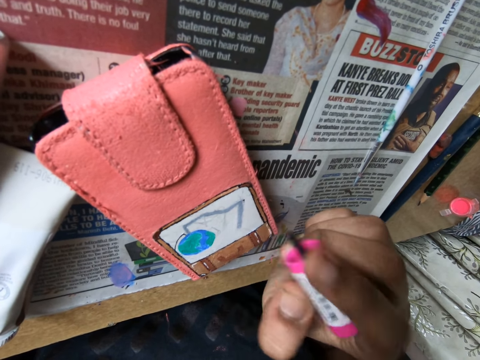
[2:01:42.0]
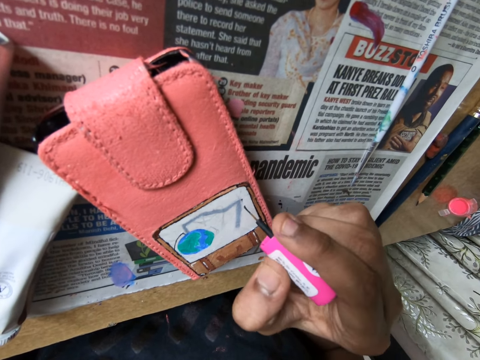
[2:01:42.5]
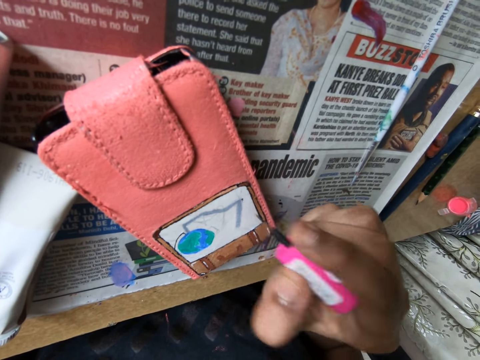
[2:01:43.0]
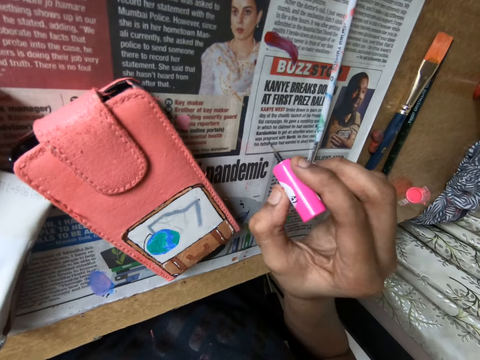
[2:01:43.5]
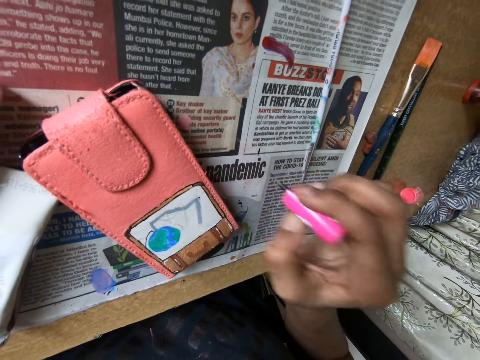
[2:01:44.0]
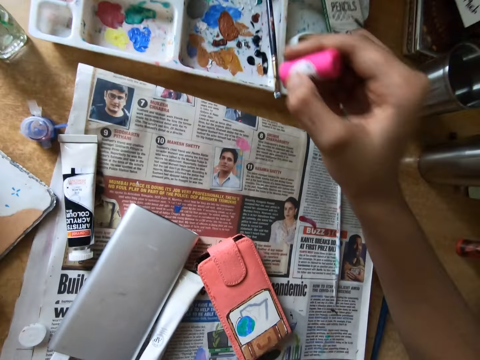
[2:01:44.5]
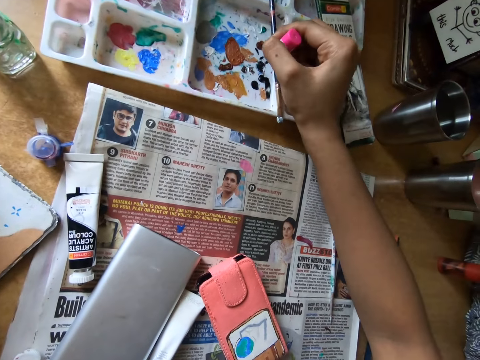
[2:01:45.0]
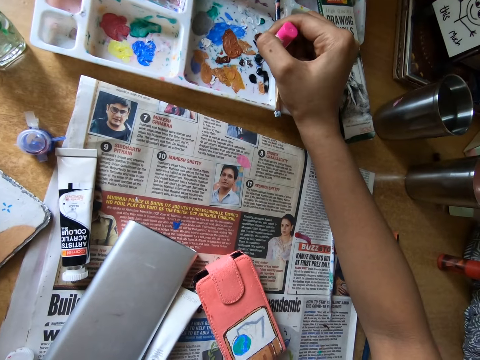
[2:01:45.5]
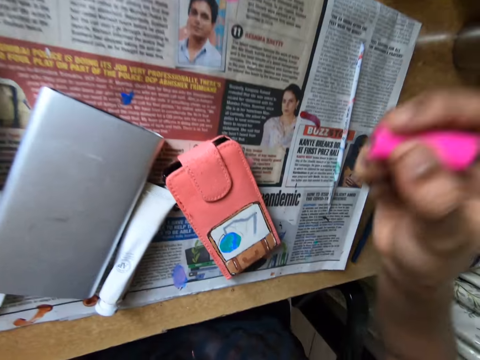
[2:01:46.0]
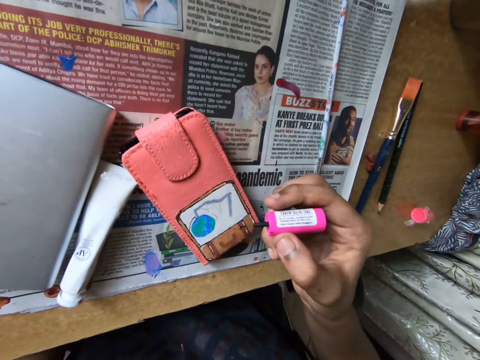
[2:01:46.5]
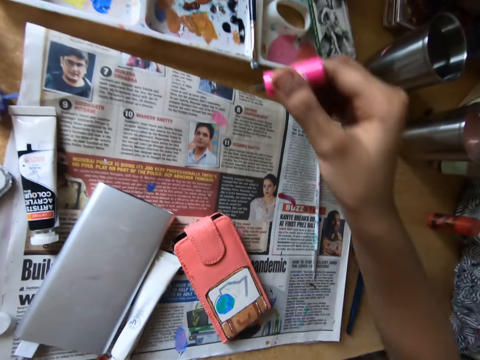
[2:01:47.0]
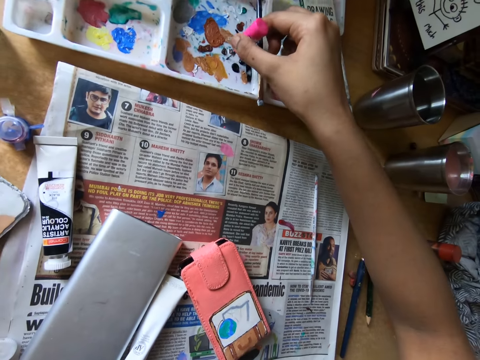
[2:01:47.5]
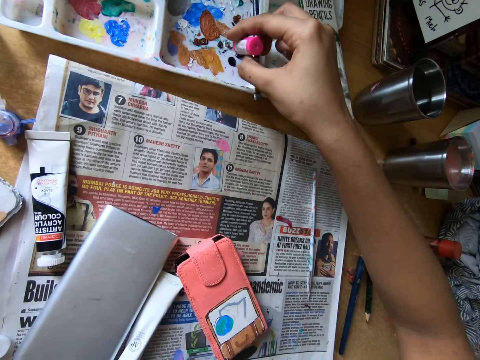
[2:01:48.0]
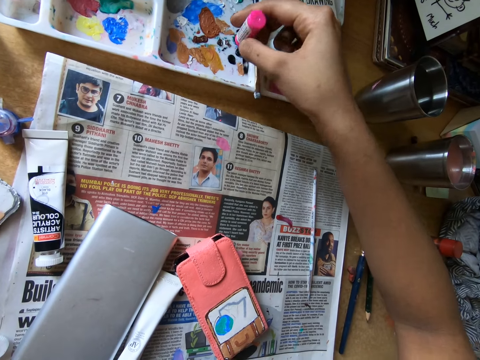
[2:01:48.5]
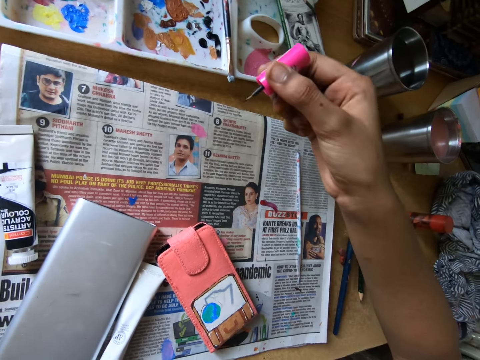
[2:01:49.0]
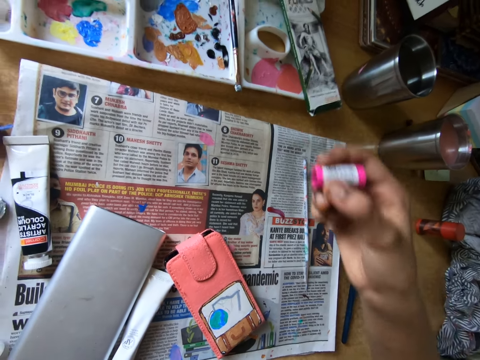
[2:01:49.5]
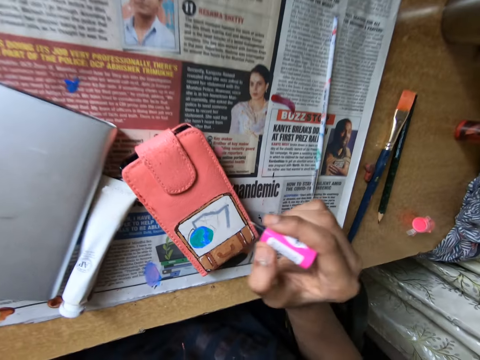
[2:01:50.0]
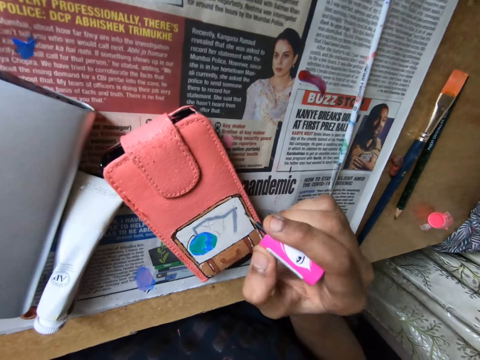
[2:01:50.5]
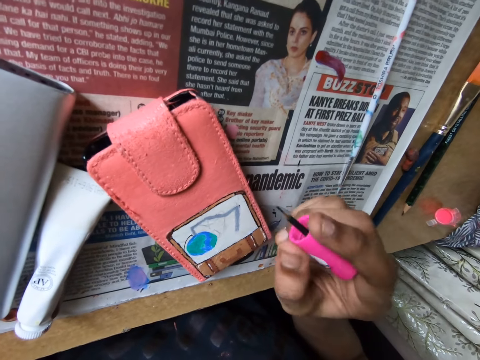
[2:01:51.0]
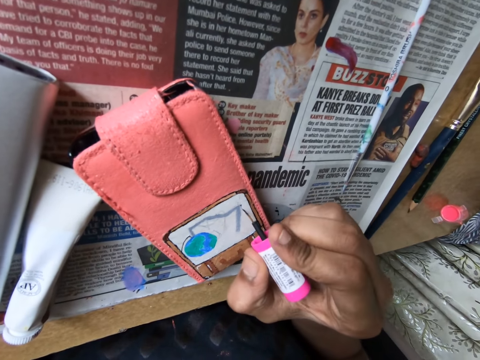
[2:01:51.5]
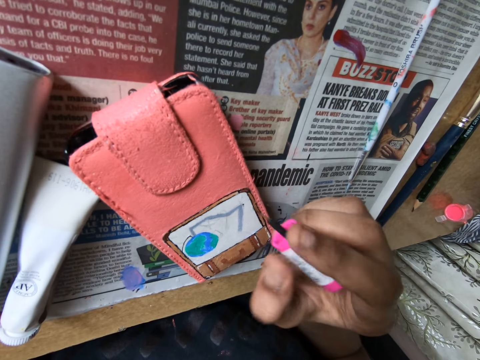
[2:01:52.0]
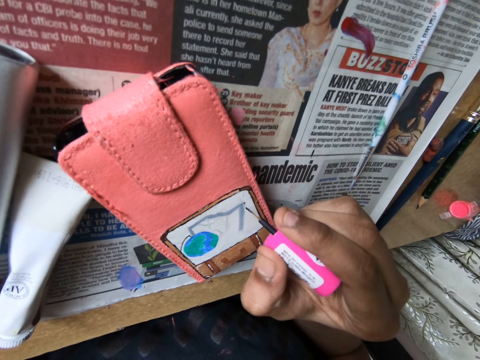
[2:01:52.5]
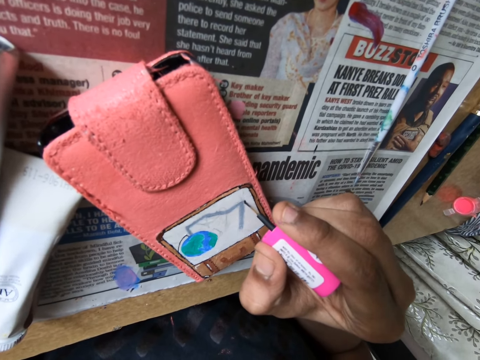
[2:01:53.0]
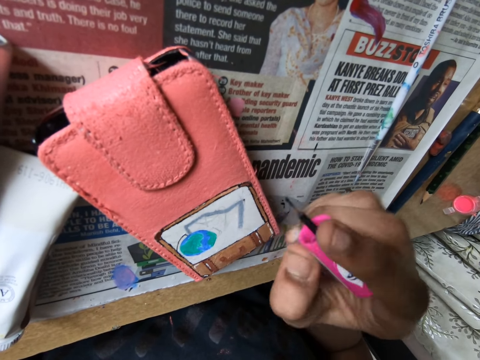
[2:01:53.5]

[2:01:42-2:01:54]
The camera wearer paints on the newspaper with the paint brush. She rubs the paint brush on the newspaper on the table with her right hand. She dips the paint brush in the paint container. She scoops paint with the brush. She rubs the polish brush in the container. She draws on the wallet. She scoops paint with the brush. She paints a picture with the polish brush. She draws on the wallet.

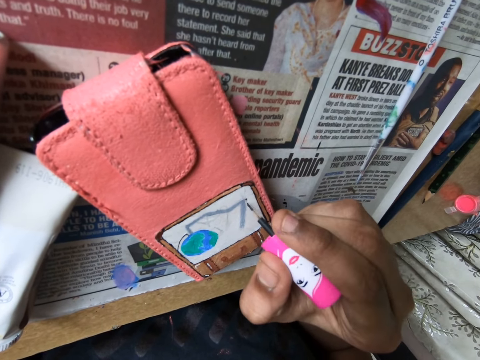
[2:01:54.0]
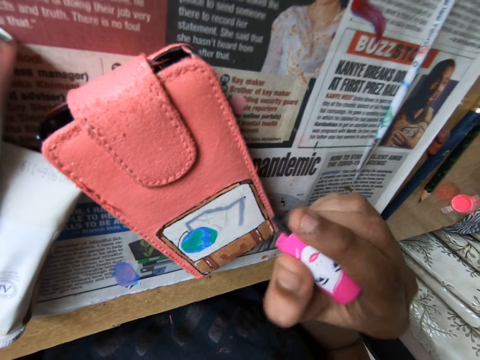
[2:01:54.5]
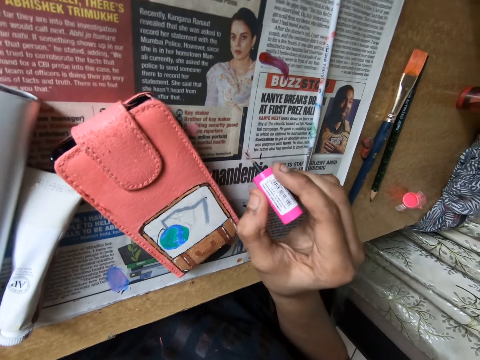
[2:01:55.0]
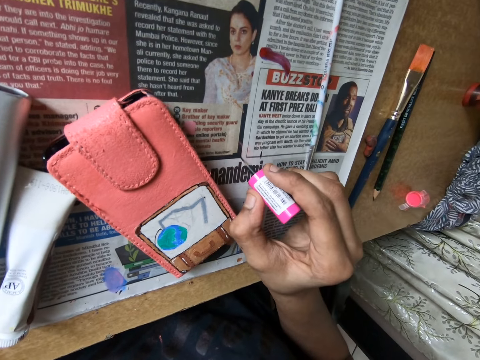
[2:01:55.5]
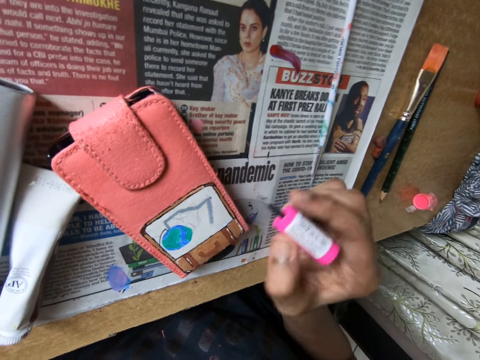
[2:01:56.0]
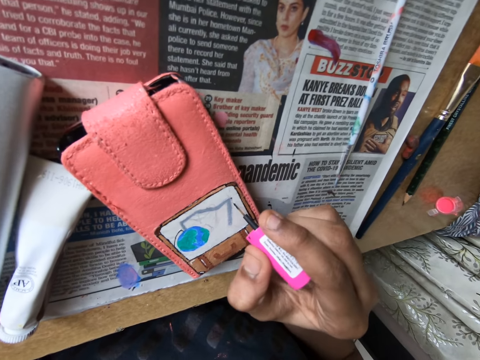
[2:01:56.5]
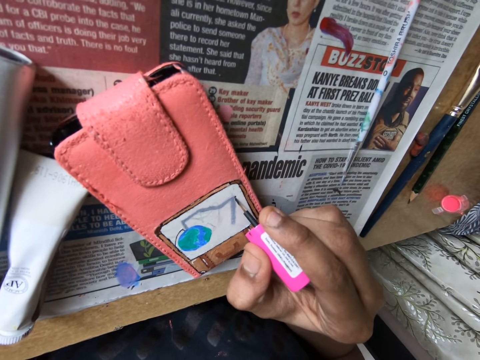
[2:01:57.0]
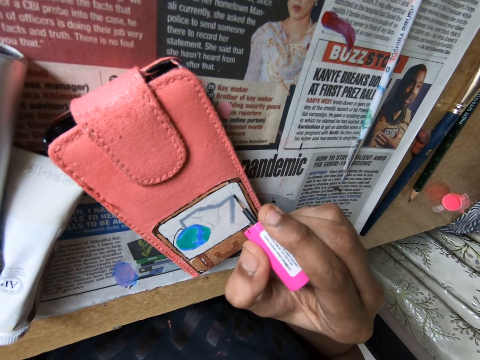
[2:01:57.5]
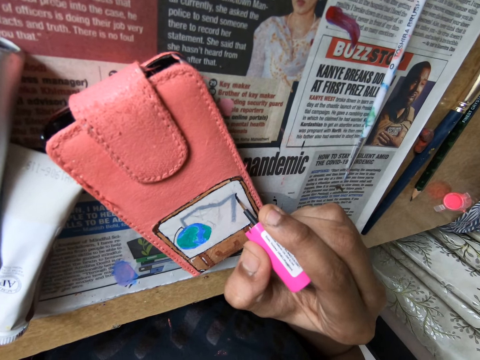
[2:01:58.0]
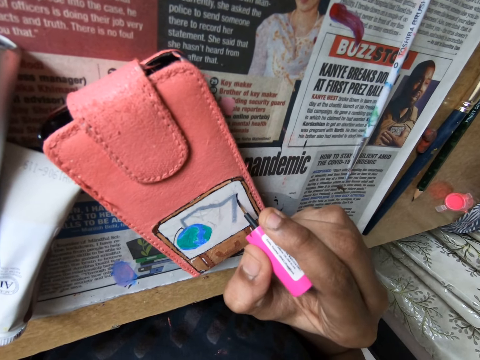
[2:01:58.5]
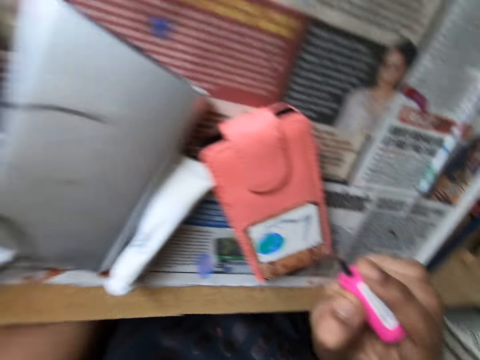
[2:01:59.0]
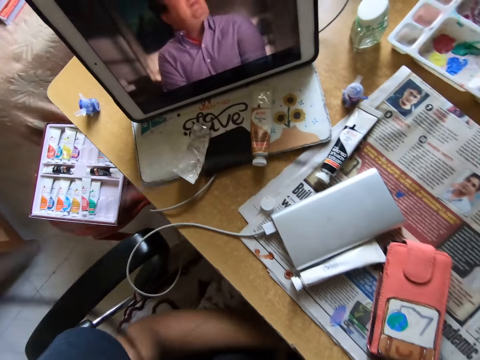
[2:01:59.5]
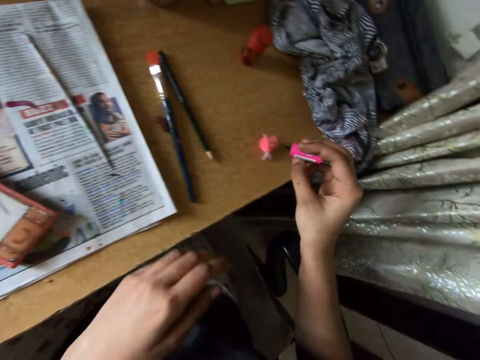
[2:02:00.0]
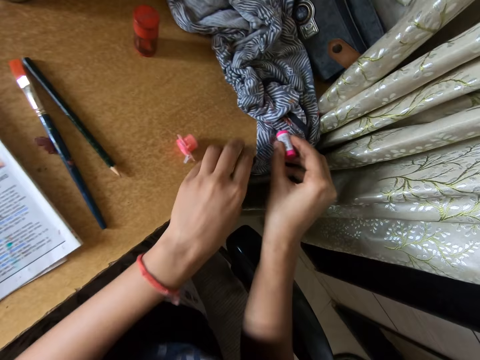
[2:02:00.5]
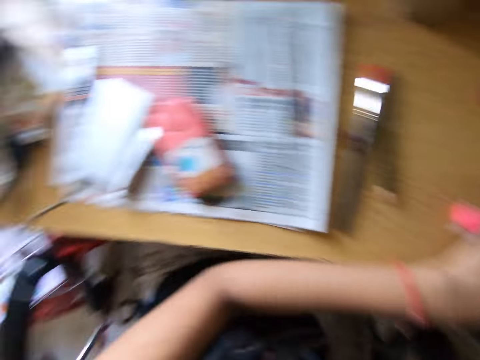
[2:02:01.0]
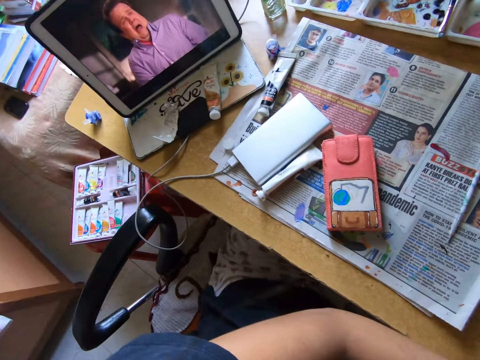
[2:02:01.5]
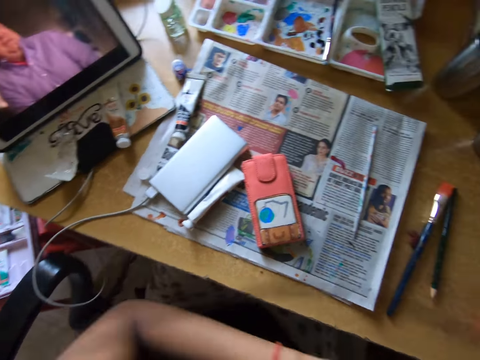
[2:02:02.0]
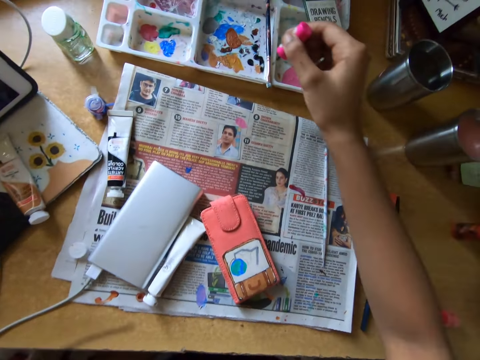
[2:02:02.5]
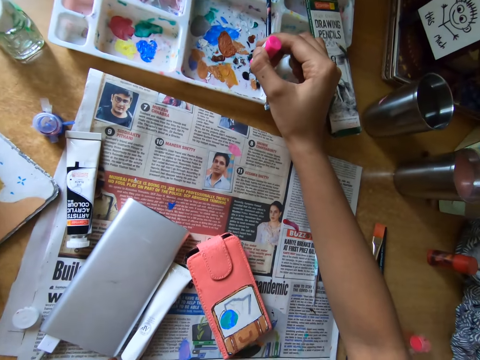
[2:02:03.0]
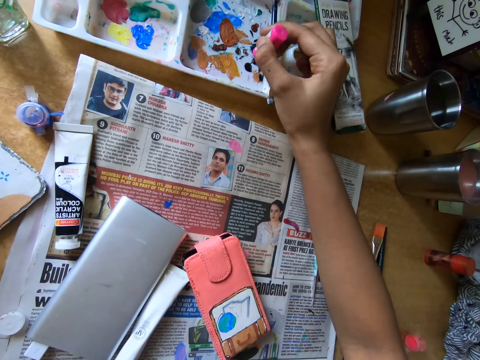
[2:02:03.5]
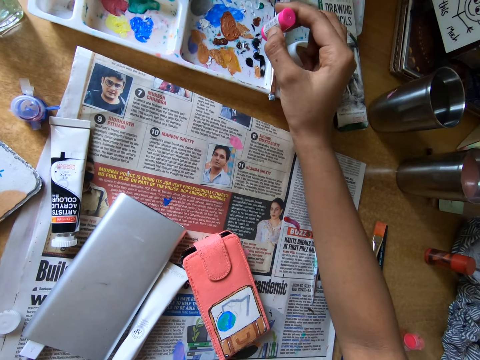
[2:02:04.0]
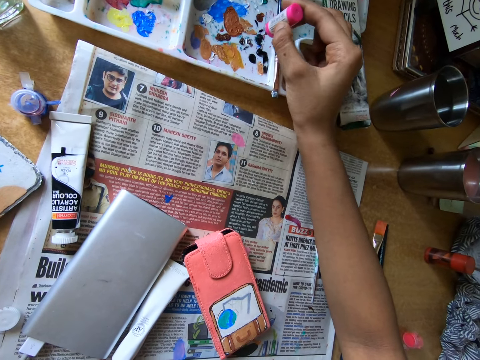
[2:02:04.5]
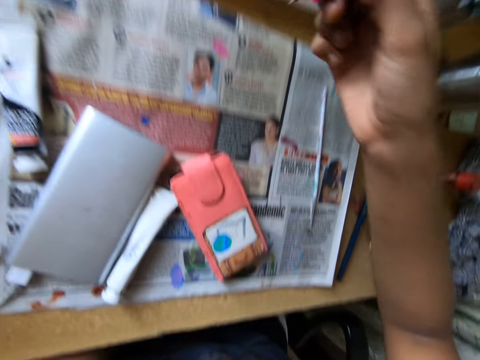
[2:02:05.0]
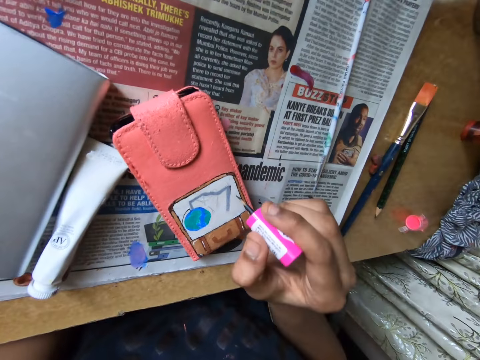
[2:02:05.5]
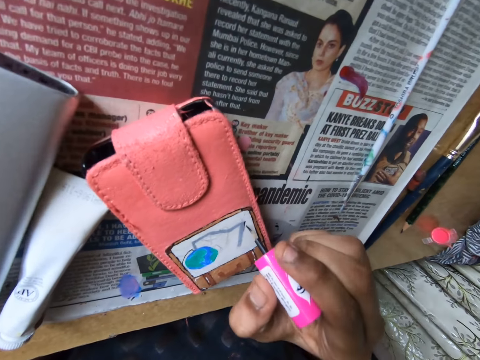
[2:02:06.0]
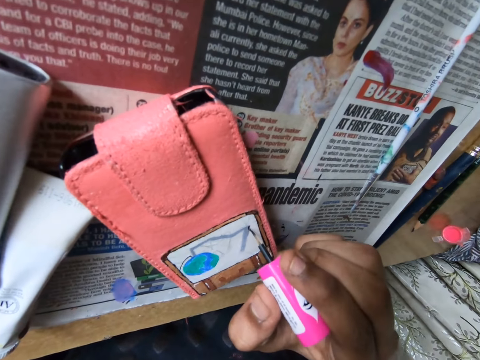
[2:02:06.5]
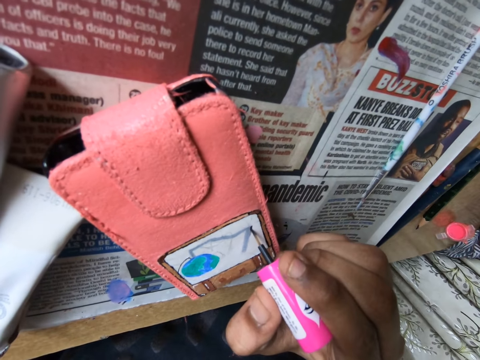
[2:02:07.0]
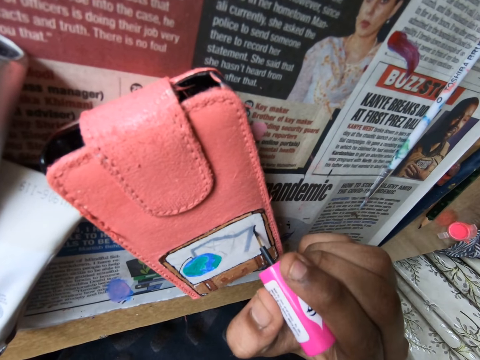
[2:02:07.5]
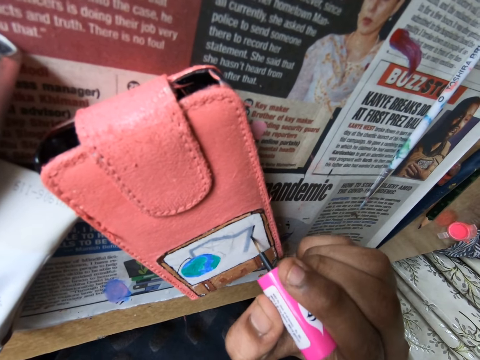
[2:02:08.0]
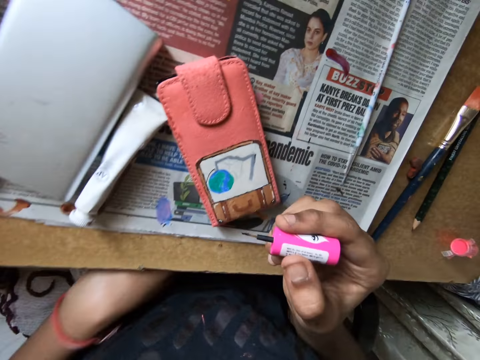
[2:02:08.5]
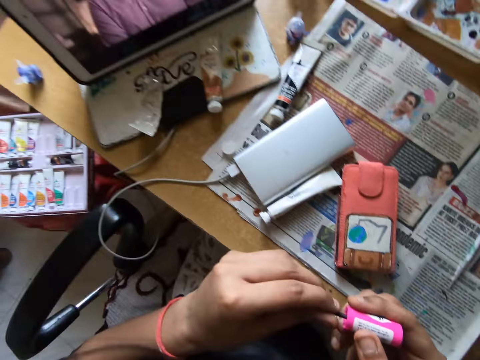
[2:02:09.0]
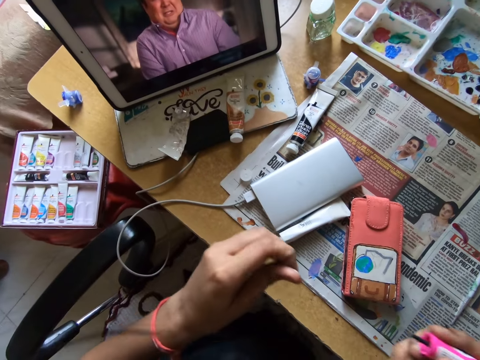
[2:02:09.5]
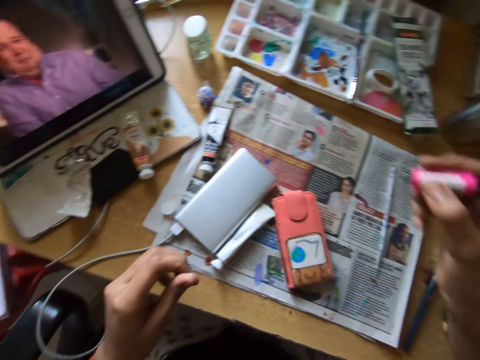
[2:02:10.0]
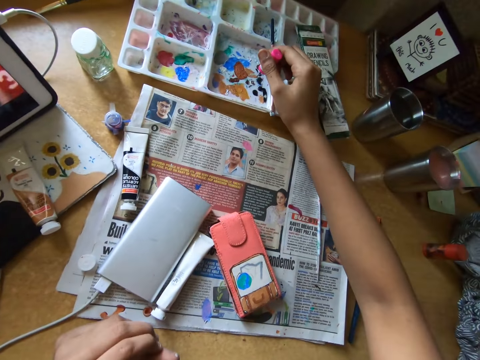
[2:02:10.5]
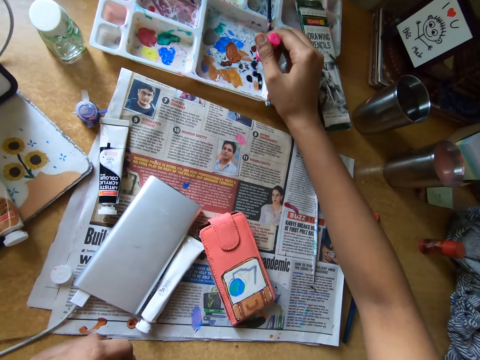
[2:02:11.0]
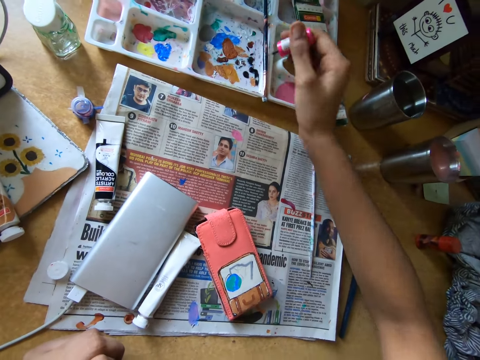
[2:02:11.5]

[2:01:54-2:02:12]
The camera wearer paints a paper with the polish brush. They rub the brush on the newspaper. They draw on the wallet. They look around the table. They wipe the polish brush with the cloth. They scoop paint with the brush. They rub the polish brush in the container. They draw on the wallet. They paint a picture with the polish brush. They touch the tip of the polish brush. They wipe the brush with the hand. They scoop paint with the brush. They rub the polish brush in the container.
